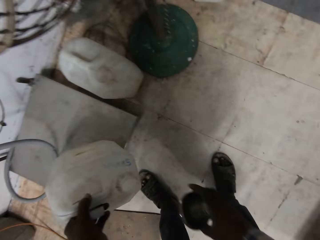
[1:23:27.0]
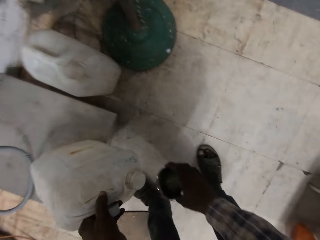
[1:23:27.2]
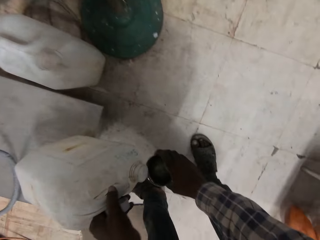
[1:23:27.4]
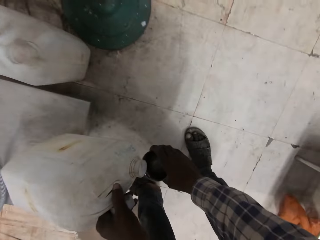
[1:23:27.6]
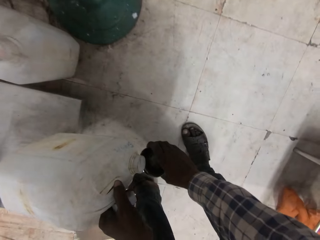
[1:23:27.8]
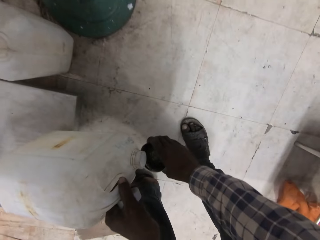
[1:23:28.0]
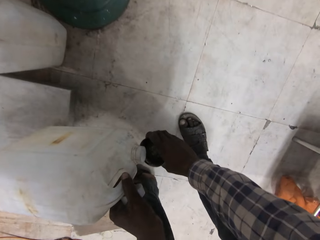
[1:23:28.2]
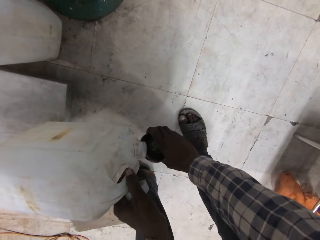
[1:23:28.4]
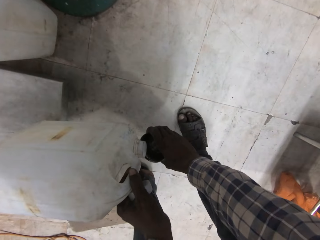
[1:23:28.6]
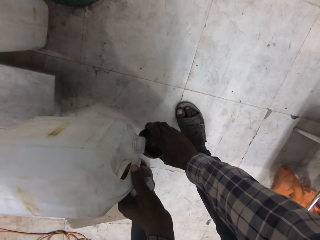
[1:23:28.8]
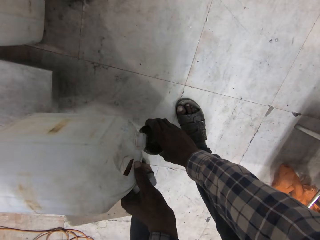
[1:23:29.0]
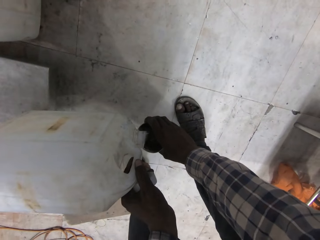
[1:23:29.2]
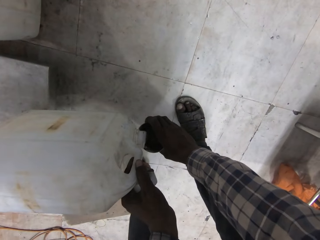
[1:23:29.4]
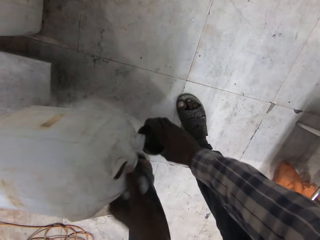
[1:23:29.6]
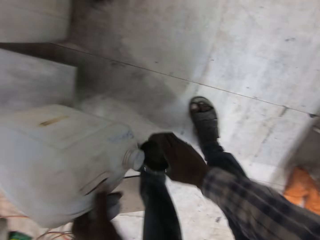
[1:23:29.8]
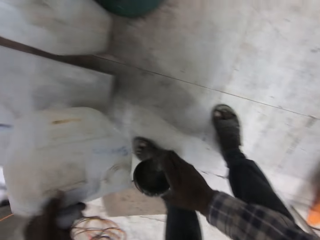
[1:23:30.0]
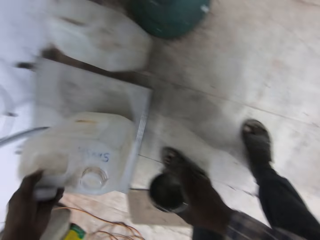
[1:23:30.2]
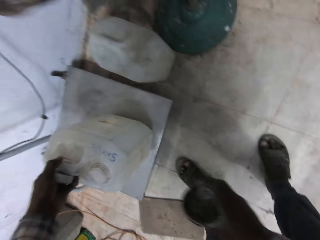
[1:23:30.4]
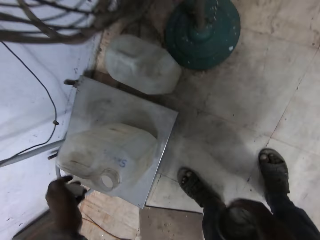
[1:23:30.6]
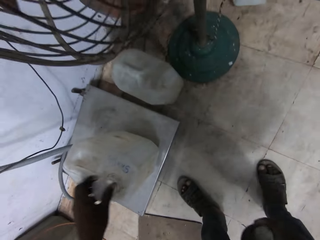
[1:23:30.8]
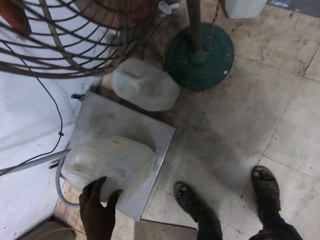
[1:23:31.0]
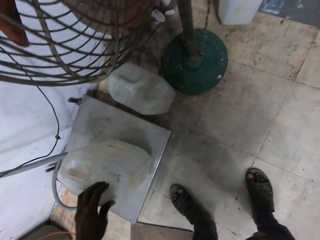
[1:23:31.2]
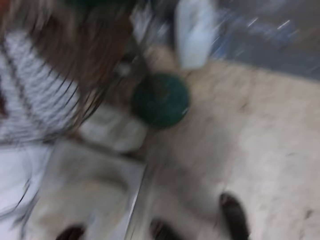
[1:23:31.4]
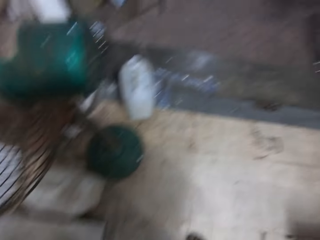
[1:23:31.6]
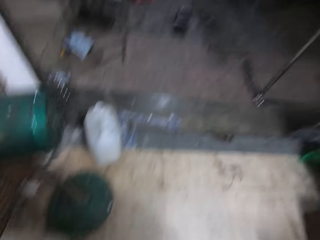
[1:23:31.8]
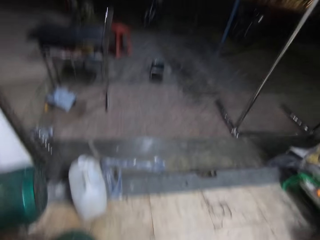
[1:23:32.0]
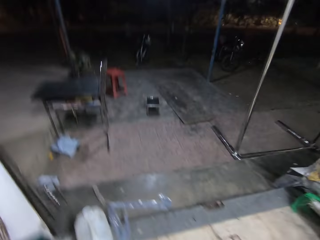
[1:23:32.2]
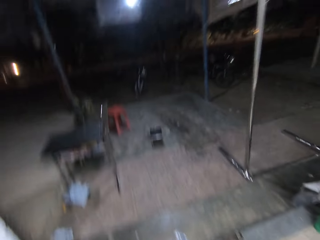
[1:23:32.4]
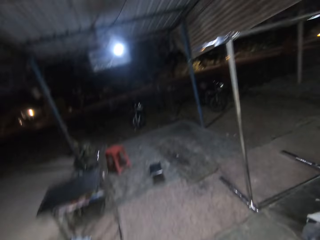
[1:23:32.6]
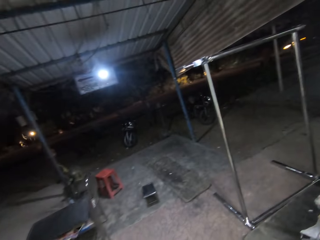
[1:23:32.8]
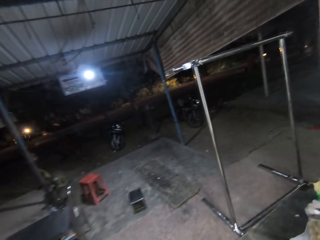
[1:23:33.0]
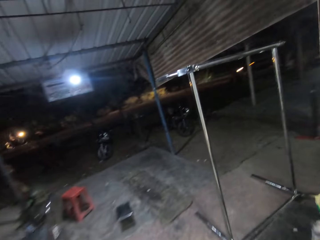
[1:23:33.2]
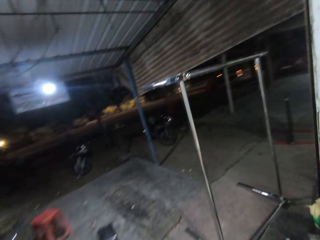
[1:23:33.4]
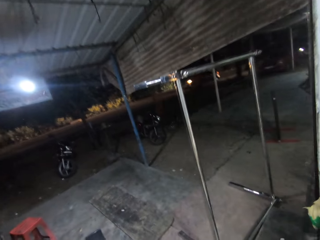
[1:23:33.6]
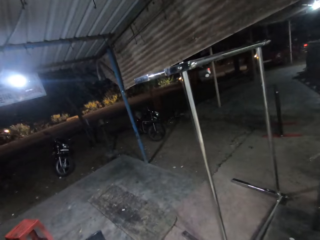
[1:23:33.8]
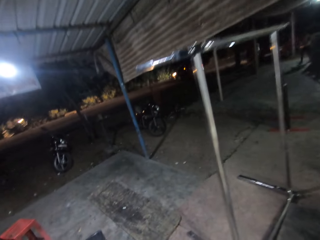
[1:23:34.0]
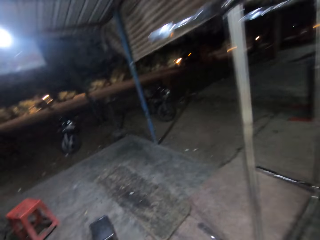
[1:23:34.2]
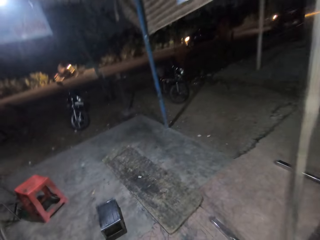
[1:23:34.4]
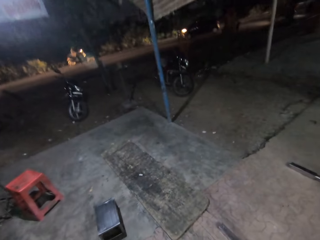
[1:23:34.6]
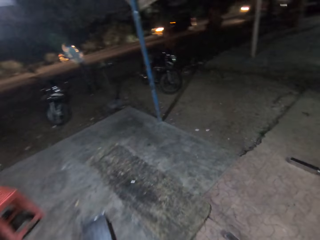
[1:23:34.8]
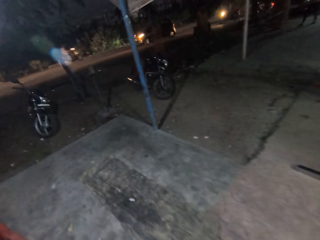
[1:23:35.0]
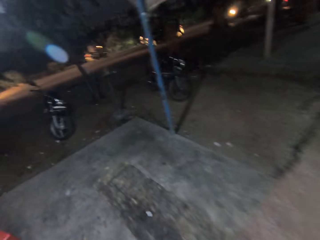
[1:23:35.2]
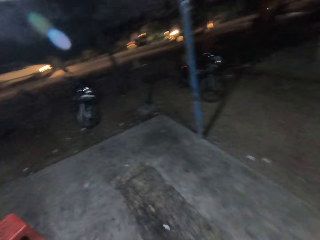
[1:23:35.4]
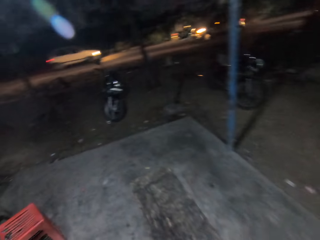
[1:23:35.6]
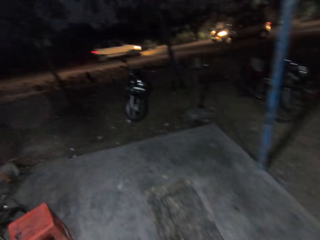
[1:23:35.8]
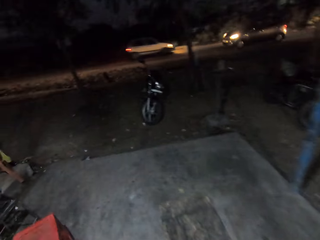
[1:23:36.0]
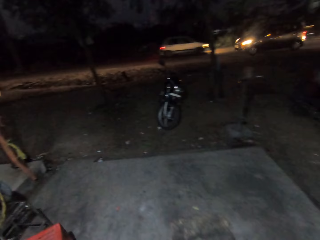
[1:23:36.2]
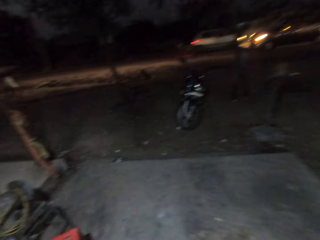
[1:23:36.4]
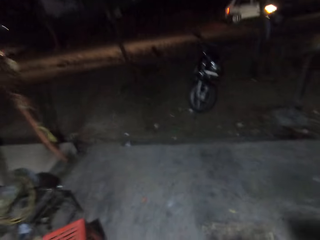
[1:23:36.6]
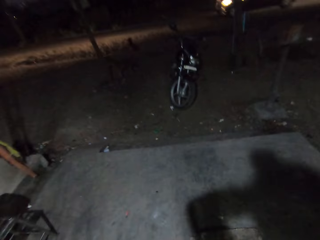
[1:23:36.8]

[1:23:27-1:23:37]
The camera wearer pours water from the keg into the cup in his right hand. He covers the keg with the keg cap in his left hand. He walks out of the workshop.

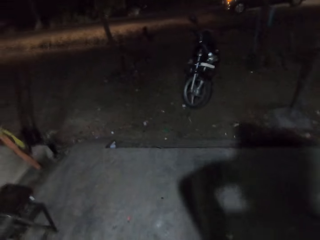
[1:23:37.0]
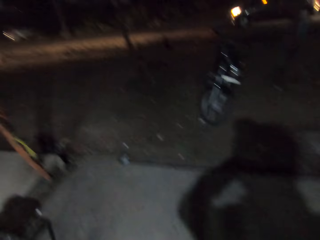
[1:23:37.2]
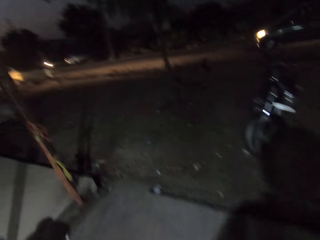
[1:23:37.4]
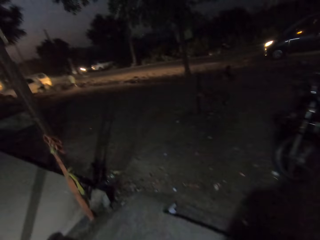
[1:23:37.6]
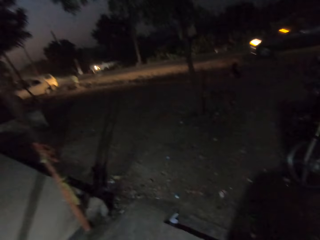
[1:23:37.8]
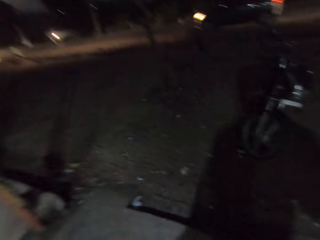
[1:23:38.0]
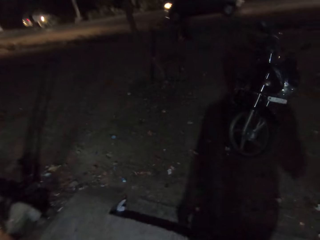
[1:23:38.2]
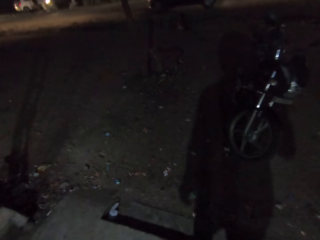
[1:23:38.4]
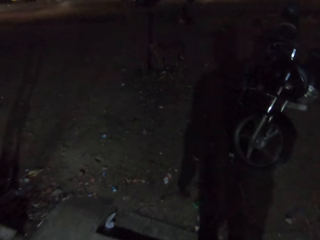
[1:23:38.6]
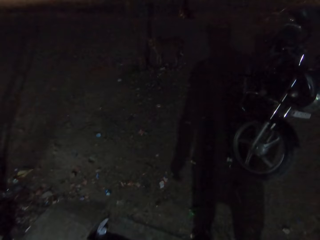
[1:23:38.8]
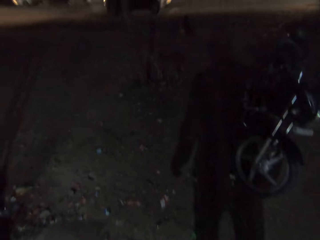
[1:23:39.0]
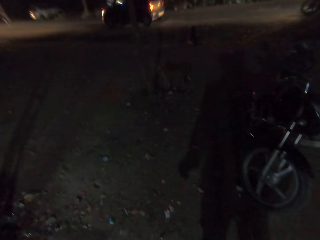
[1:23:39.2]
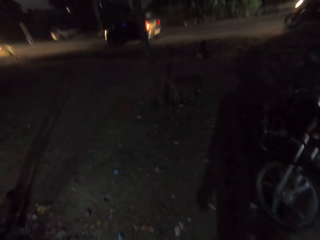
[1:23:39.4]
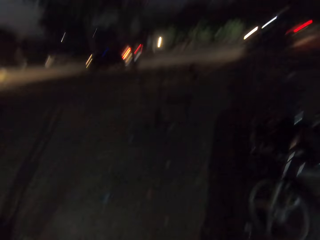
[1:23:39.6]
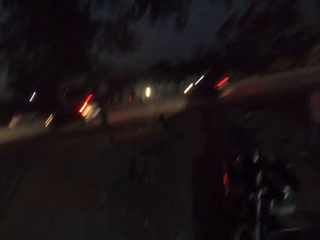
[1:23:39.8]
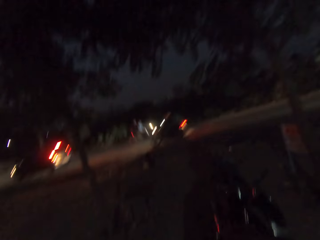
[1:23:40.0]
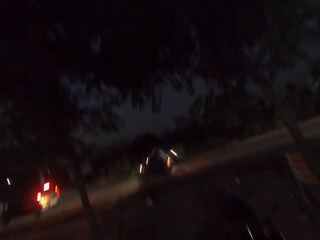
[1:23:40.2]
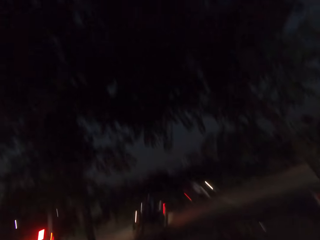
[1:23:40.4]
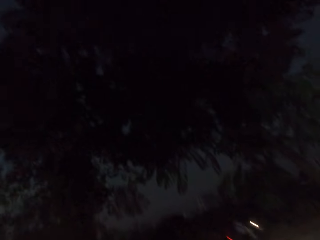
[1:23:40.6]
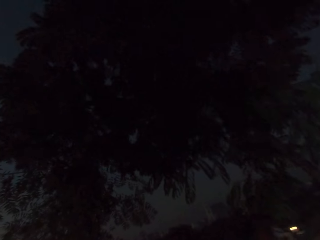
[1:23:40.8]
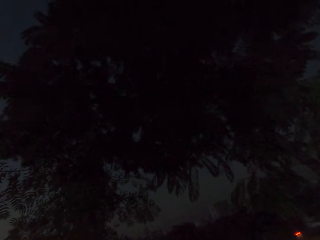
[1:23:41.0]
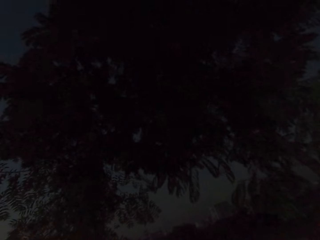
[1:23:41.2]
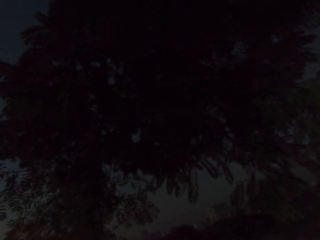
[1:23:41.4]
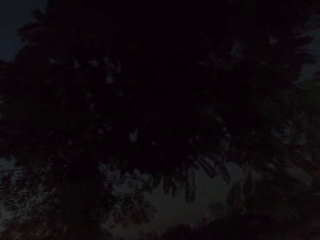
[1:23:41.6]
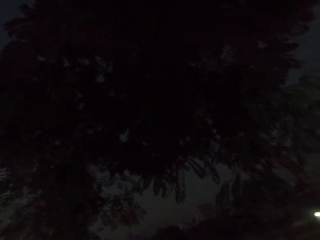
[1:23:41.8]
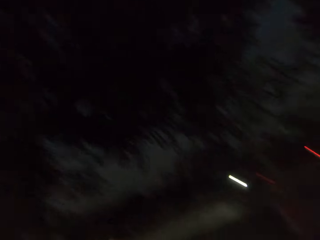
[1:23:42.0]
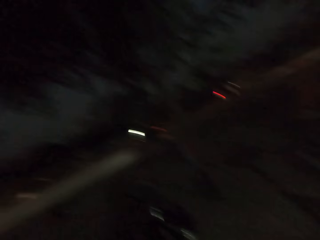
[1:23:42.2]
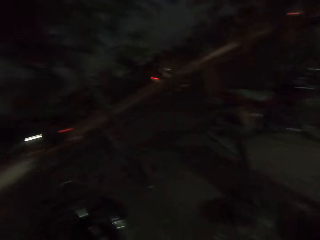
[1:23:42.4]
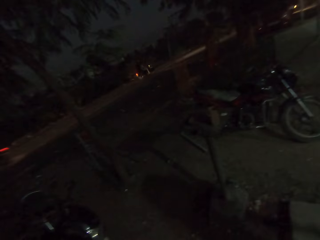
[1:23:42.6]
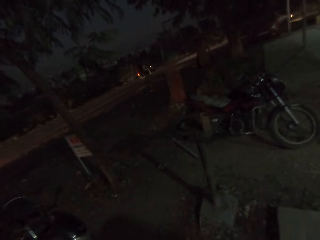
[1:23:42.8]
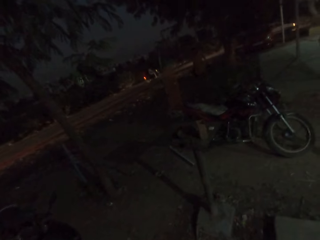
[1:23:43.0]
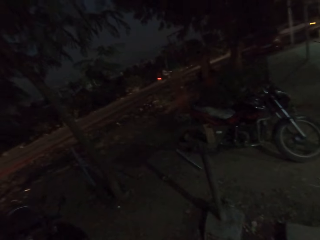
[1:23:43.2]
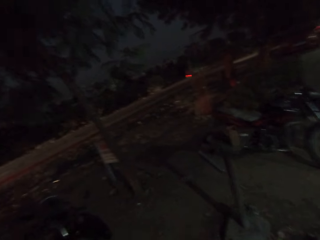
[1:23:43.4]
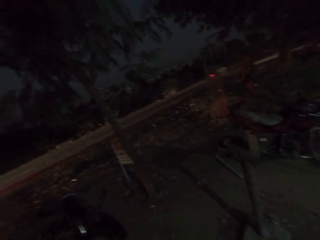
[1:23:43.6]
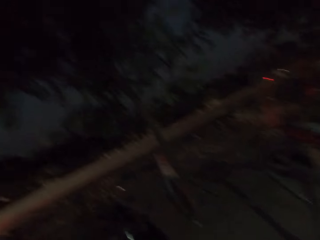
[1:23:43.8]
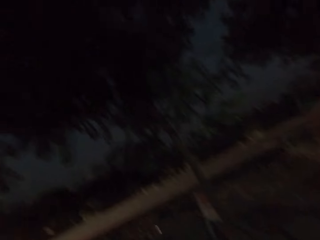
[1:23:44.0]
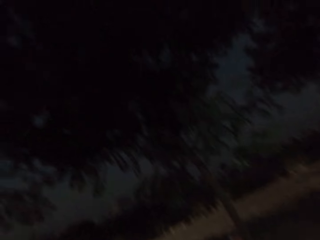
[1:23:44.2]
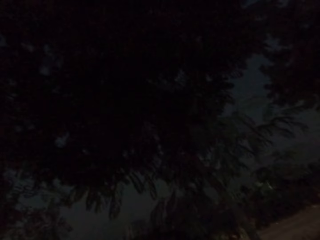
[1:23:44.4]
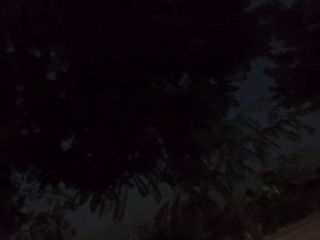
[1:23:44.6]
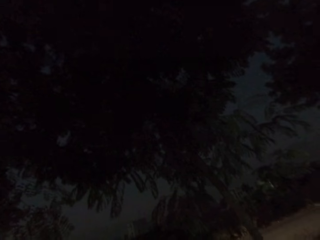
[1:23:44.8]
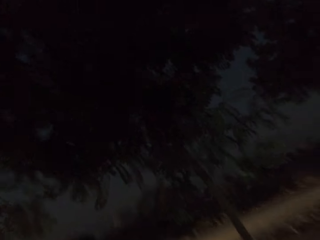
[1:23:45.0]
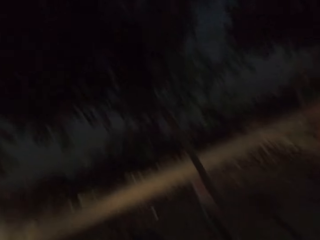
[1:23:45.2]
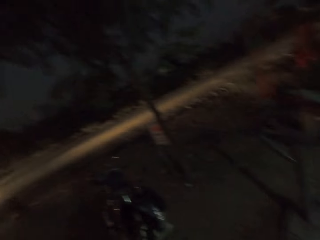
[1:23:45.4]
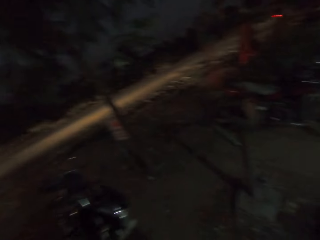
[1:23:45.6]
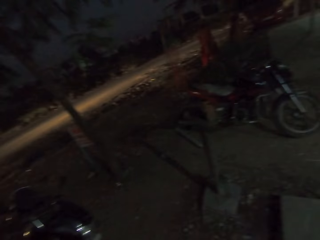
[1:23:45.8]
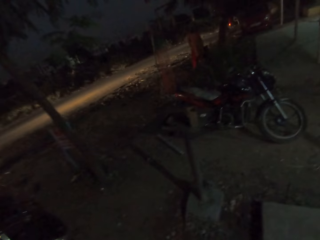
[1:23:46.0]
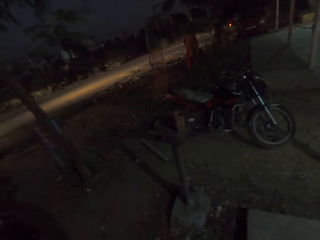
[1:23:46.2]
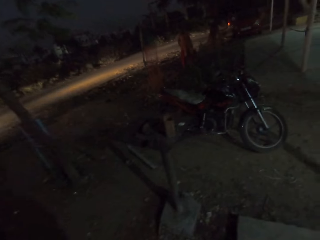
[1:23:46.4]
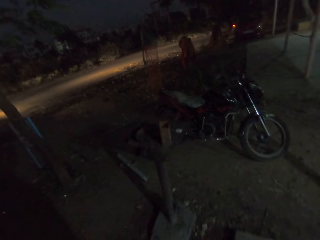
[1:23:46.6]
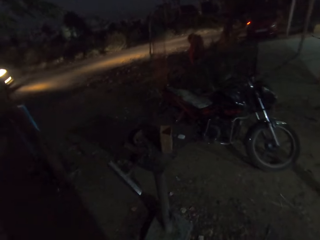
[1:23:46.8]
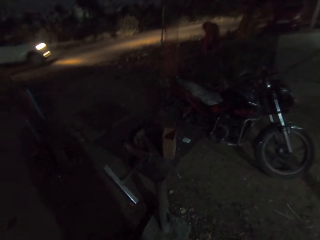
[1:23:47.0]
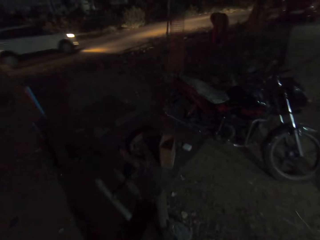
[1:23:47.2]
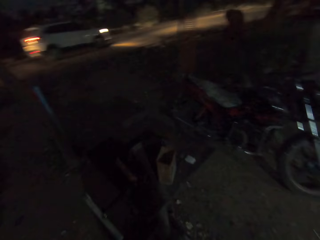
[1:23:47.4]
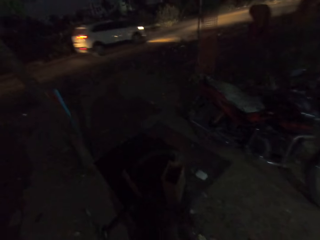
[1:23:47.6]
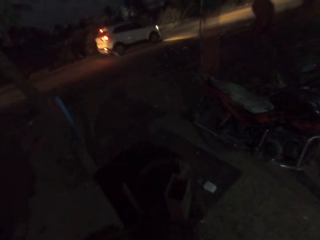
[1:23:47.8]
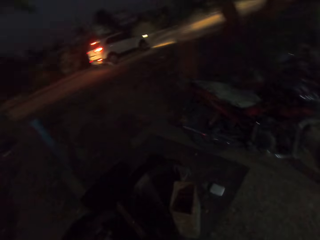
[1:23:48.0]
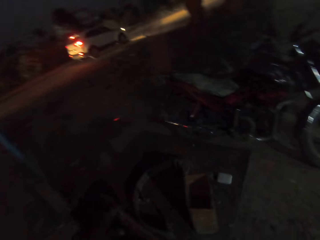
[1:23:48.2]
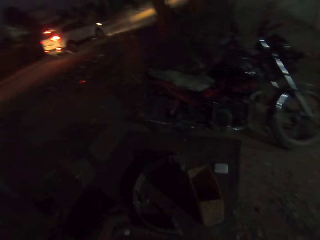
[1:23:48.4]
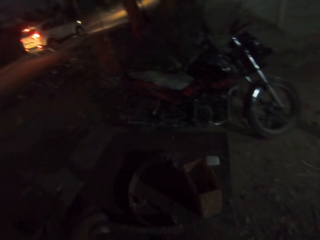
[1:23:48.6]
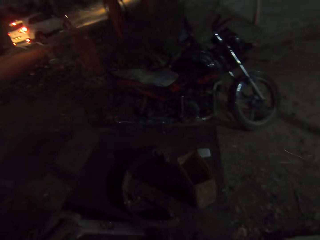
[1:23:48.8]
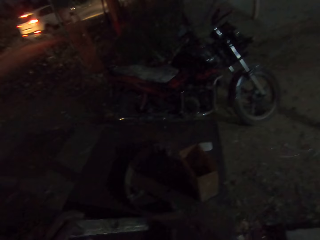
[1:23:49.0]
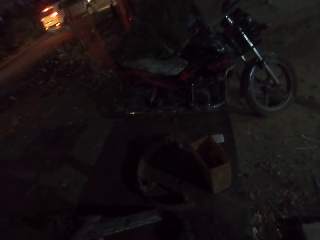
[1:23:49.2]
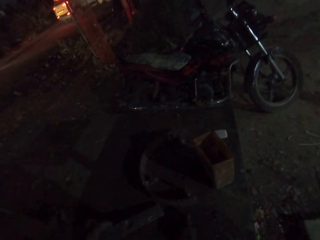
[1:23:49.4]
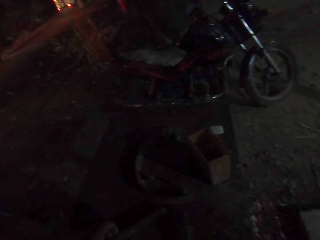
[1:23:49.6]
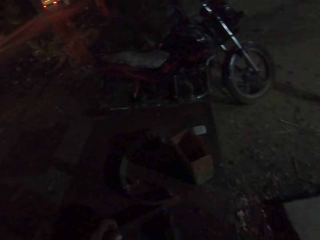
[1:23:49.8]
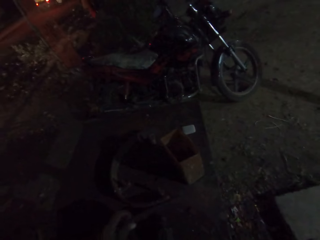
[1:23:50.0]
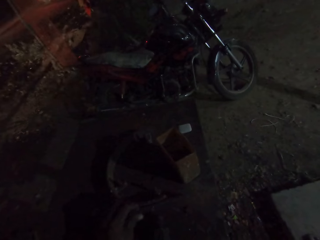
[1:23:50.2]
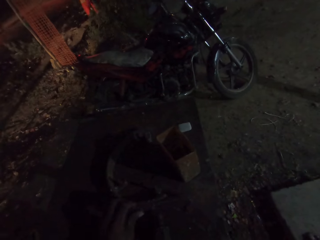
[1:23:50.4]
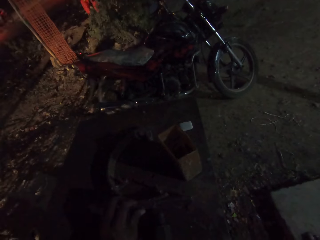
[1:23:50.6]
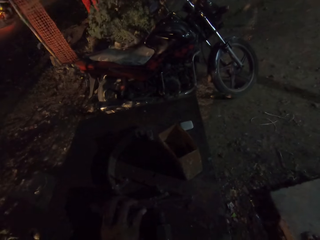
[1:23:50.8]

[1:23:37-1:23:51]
The camera wearer spits on the ground. He stares at the tree. He drinks water from the cup in his right hand. He stares at the motorcycle. He stares at the tree. He stares at the motorcycle. He moves a metal on a metal stand with his left hand. He touches the metal with the left hand.
